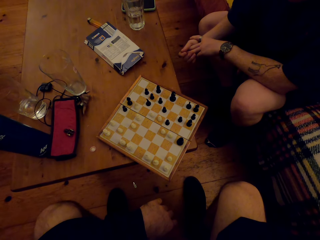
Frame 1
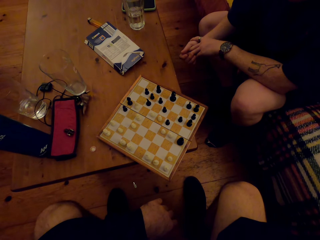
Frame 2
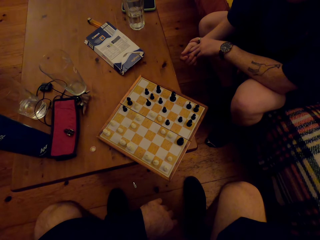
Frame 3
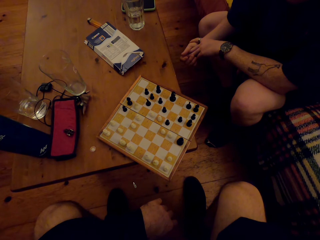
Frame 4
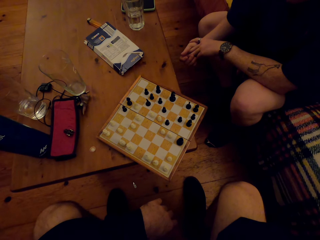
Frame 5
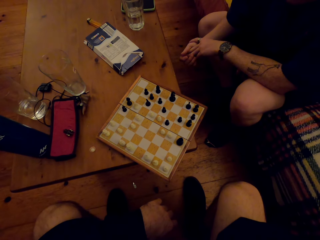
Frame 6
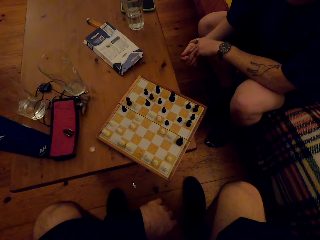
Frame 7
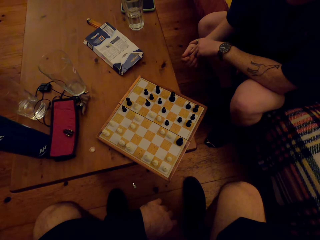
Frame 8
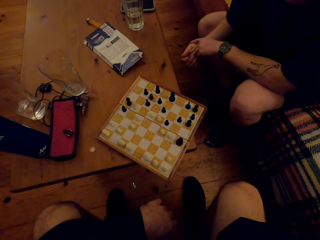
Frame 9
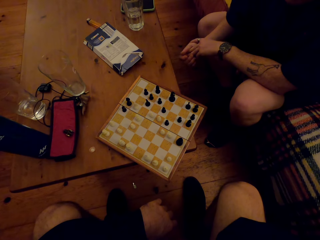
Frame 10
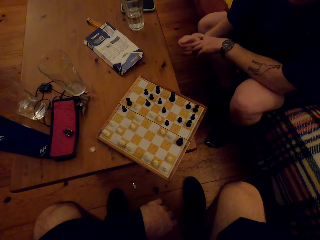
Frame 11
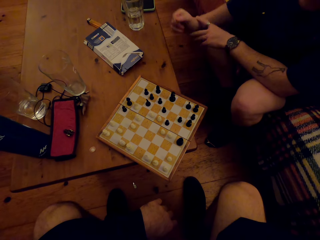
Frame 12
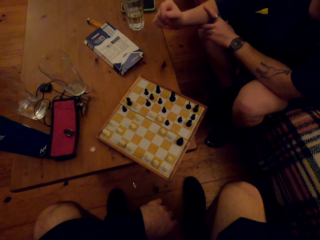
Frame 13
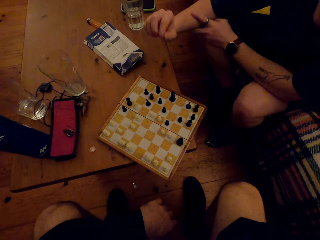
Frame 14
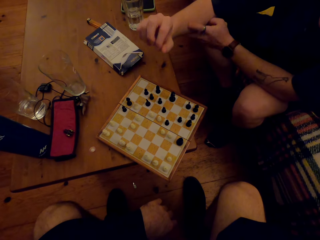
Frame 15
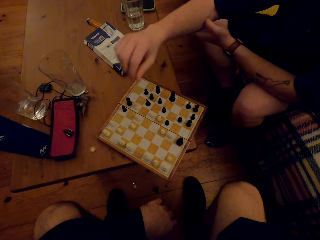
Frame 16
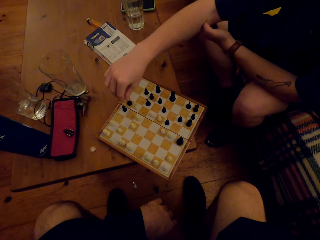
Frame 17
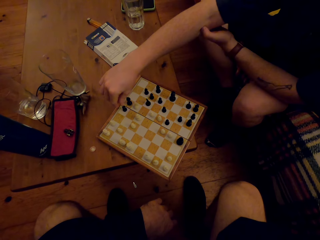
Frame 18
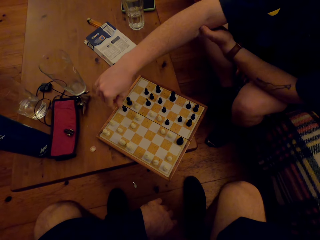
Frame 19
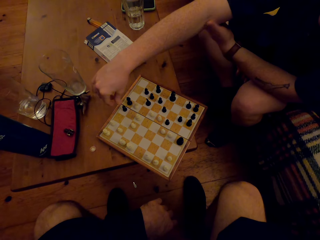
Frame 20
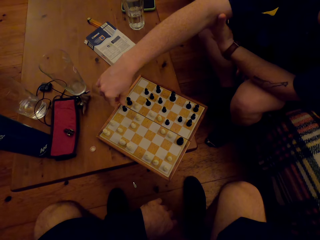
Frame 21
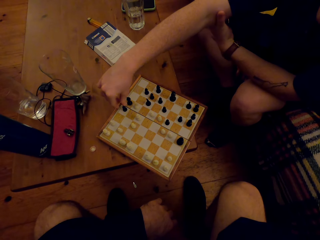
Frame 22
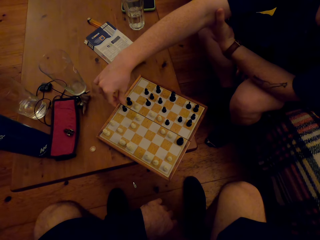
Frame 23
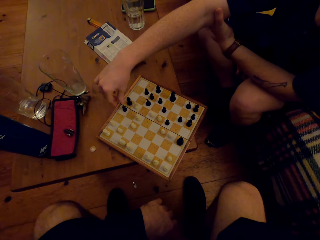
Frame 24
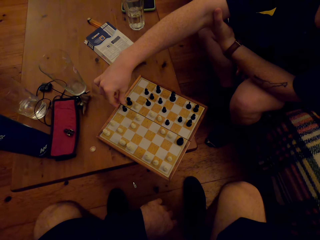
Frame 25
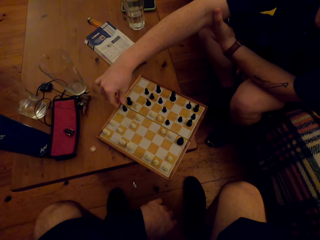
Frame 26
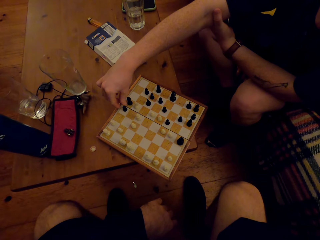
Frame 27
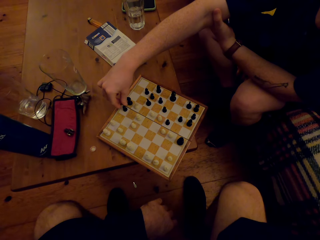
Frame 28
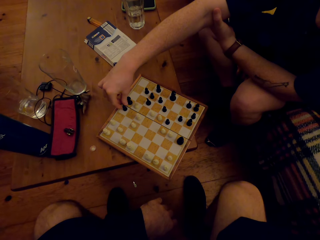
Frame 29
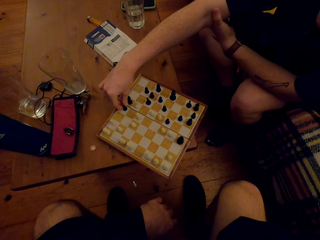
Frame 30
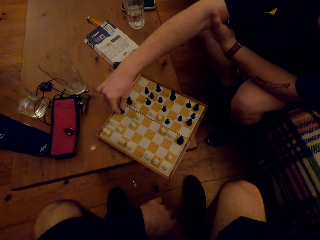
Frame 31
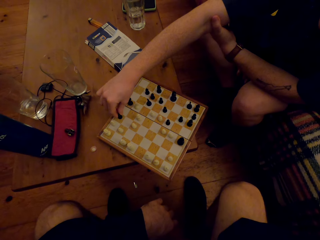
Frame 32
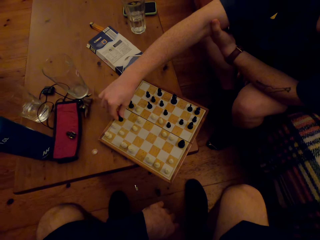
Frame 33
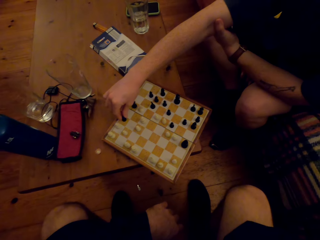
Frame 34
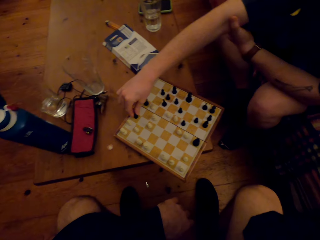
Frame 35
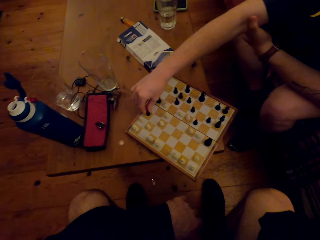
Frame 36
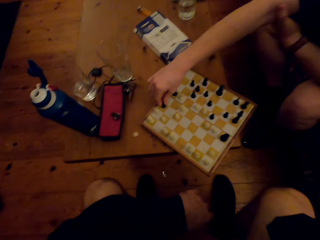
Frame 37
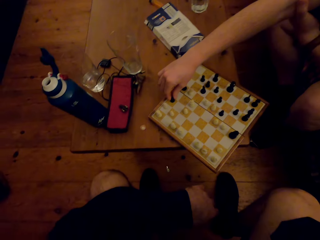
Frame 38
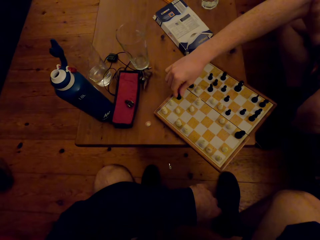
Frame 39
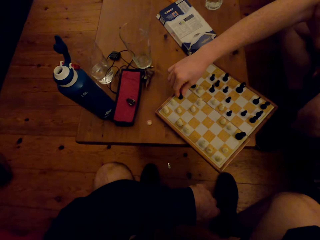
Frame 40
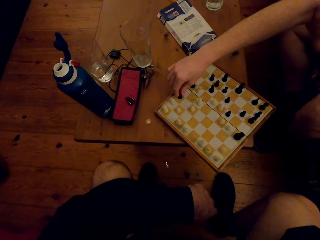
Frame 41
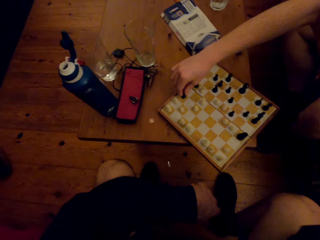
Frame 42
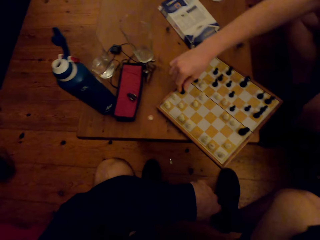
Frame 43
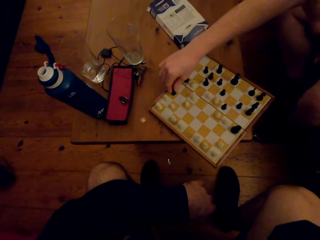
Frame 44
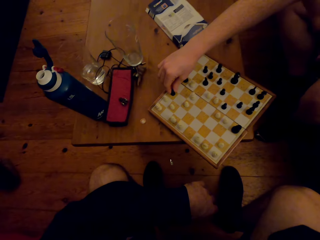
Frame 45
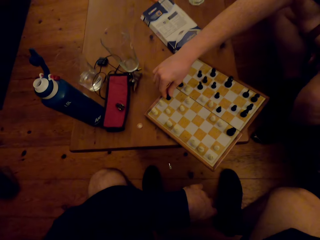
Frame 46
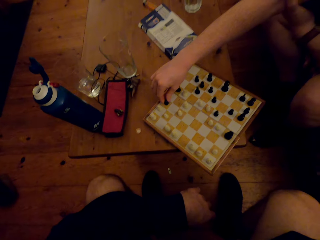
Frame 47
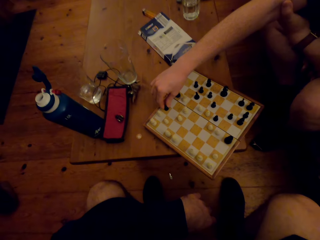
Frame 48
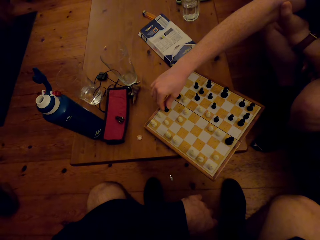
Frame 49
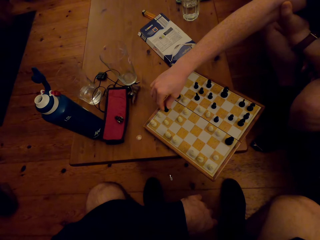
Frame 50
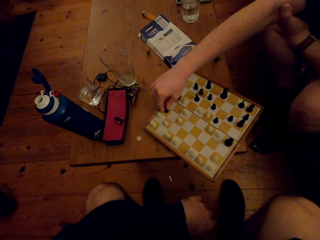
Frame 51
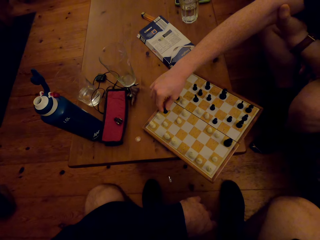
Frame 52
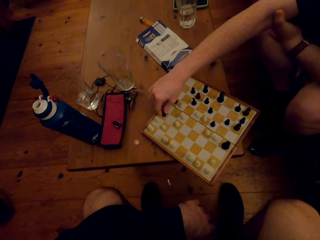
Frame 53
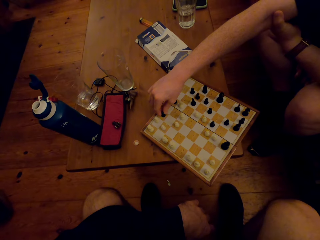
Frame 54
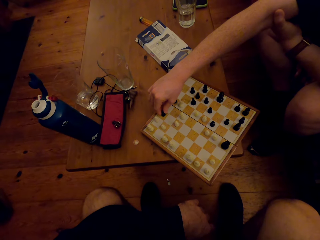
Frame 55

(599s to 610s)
A man plays the chess game. The camera wearer dialogues with the man. The man moves a pawn.

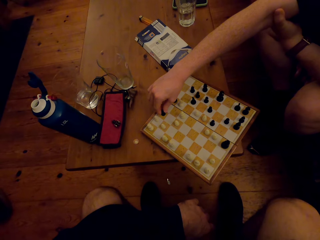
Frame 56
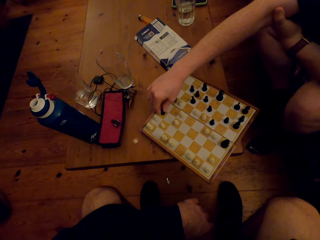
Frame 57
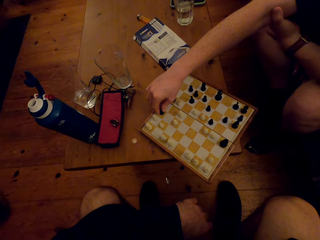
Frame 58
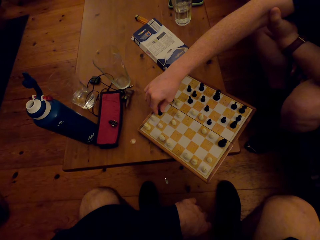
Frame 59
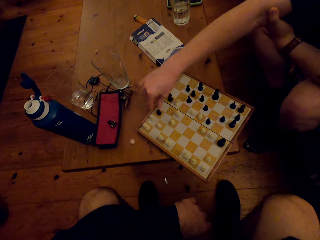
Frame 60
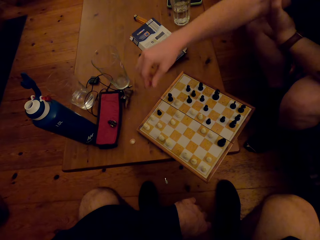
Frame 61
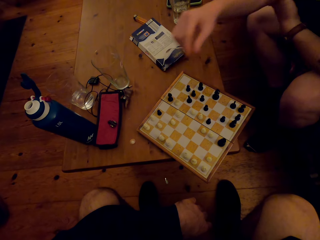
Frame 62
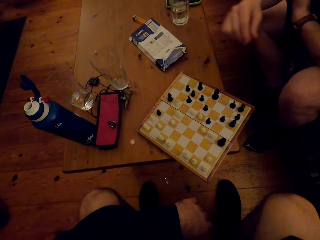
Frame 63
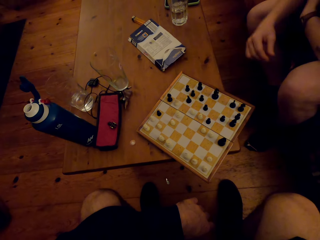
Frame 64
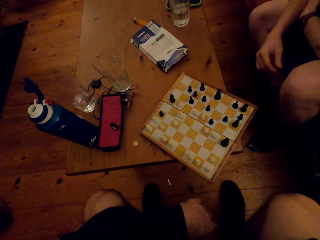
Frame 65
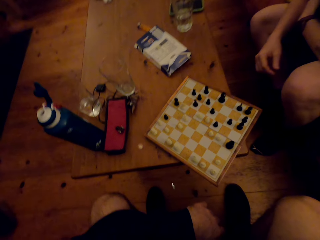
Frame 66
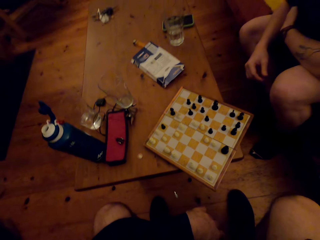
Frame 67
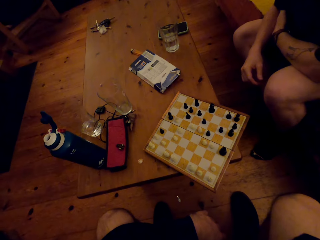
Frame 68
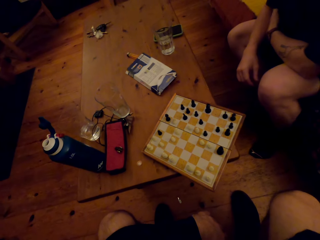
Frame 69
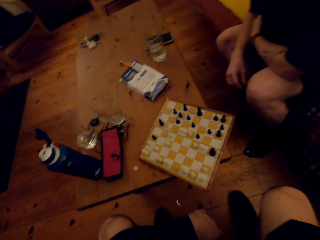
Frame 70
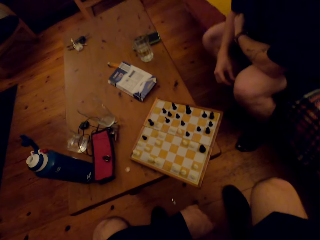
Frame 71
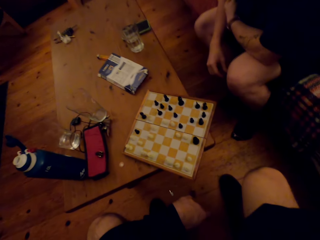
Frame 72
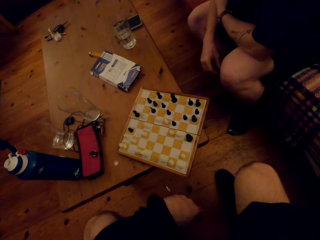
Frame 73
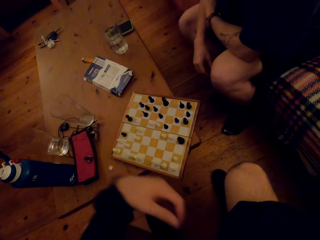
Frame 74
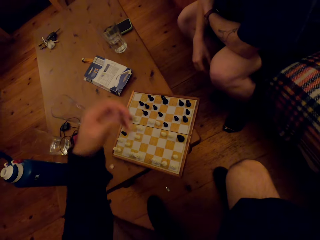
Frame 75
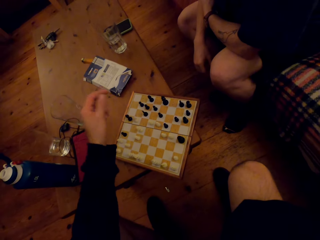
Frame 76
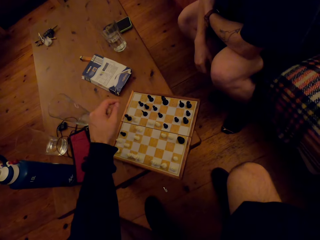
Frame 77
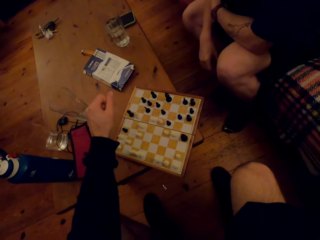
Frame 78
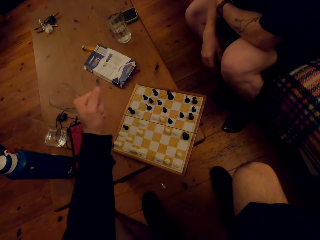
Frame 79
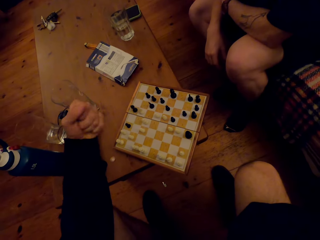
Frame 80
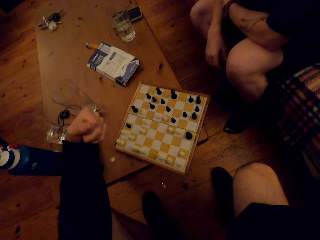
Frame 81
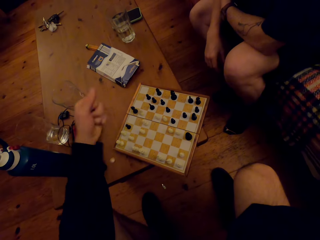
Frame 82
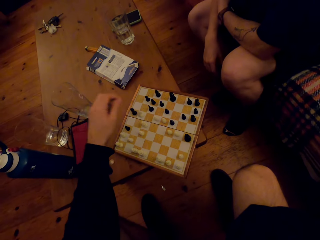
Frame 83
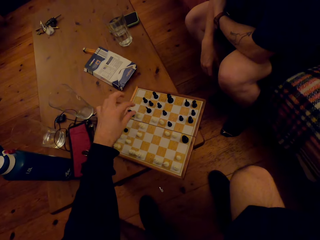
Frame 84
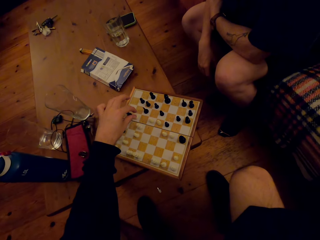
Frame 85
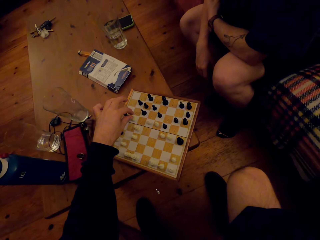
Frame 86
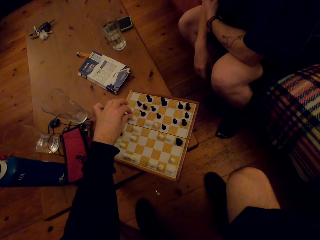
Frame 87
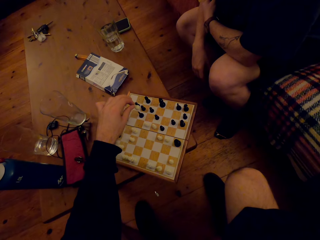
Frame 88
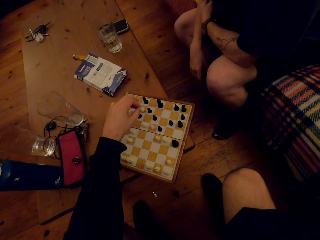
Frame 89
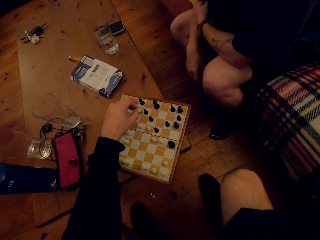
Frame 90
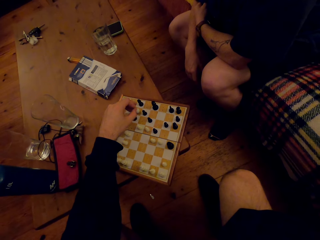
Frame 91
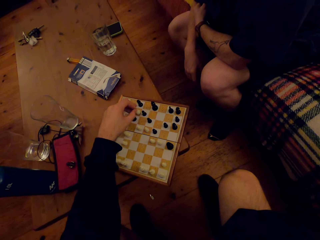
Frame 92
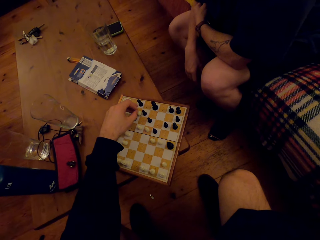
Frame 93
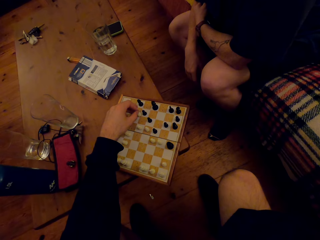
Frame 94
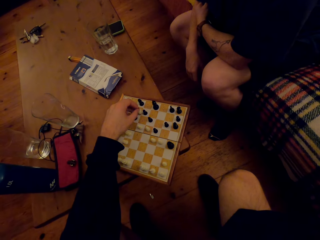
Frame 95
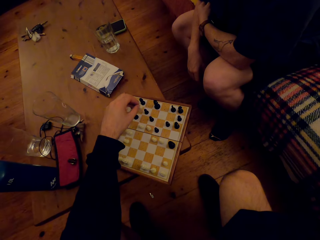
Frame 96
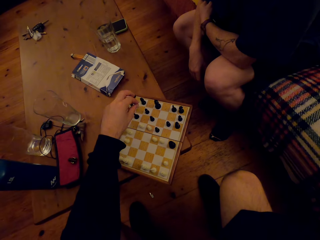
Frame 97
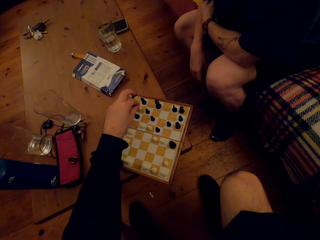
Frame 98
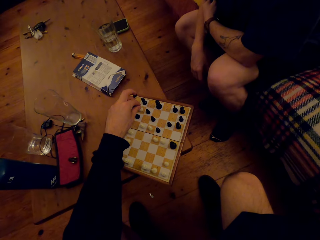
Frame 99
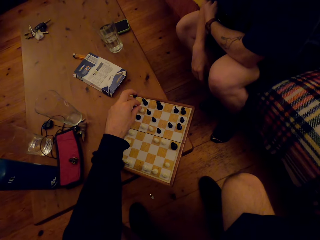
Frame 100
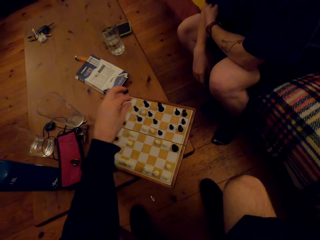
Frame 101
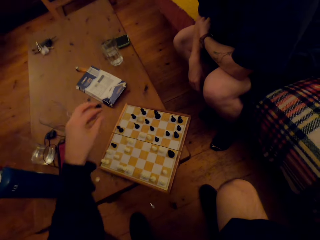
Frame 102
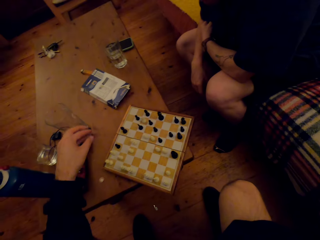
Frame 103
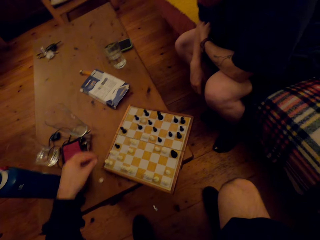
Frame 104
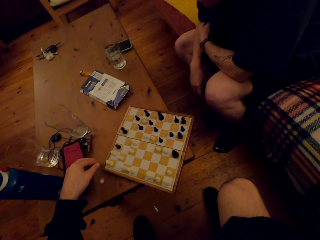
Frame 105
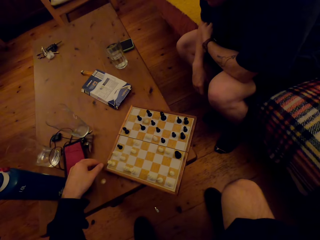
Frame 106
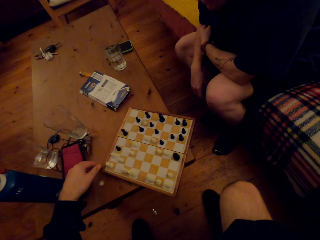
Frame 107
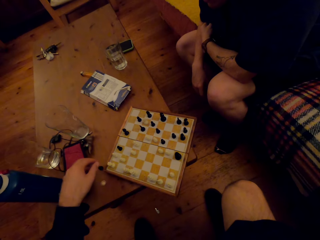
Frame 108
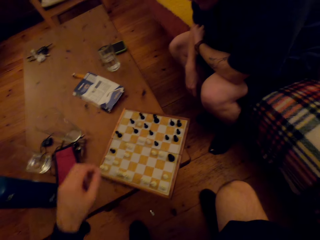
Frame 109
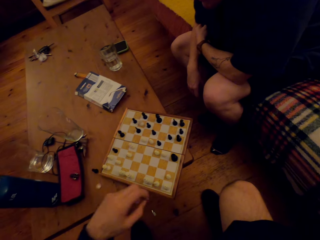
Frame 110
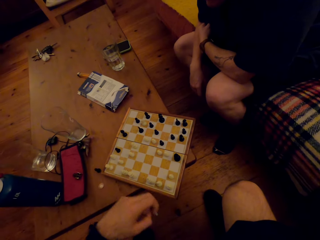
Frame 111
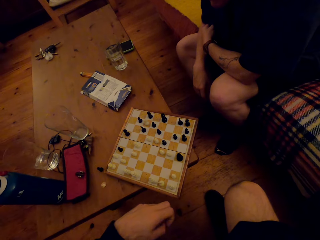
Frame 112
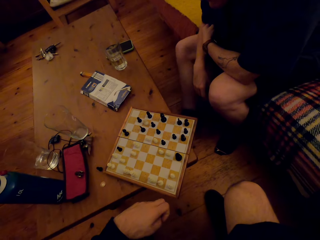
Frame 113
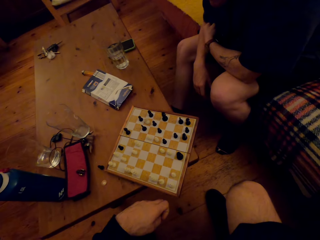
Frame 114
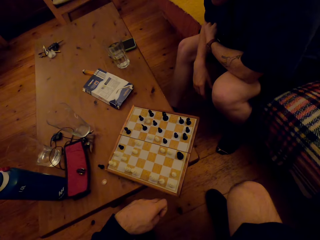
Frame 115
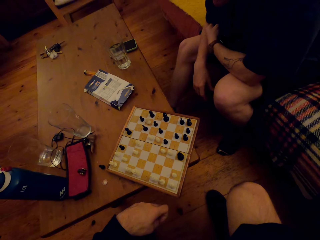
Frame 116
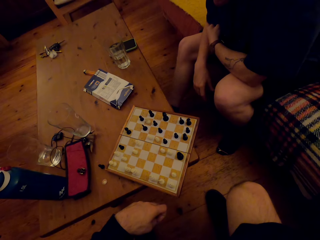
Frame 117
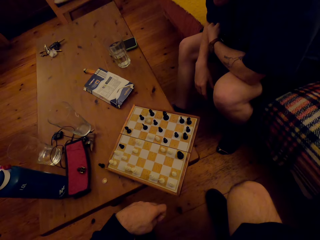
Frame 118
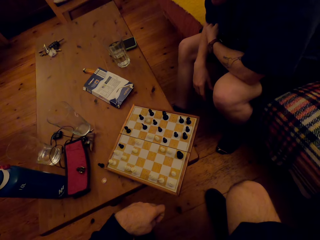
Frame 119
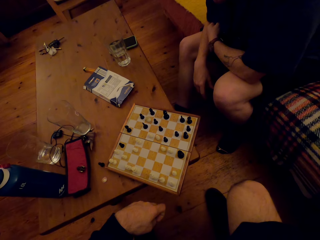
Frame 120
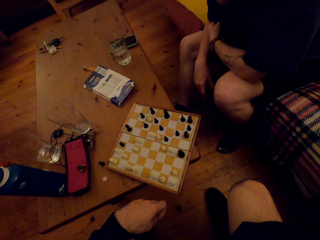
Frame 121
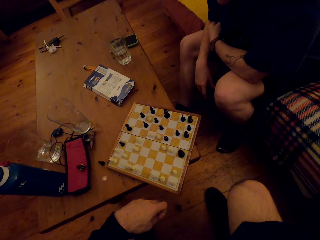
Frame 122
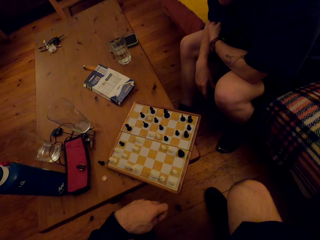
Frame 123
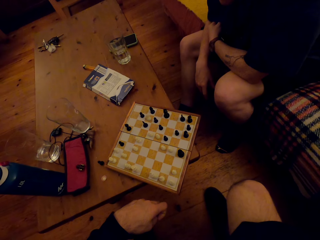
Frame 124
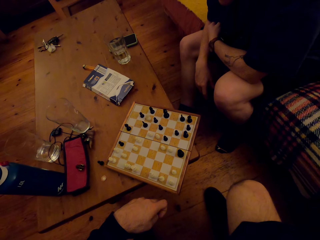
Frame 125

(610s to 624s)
The camera wearer looks at the chess game. They play the chess game. They dialogue with a man. They move a pawn. The man looks at the chess game. The camera wearer looks at the chess game.
